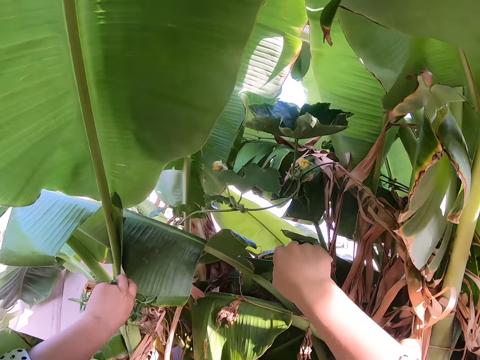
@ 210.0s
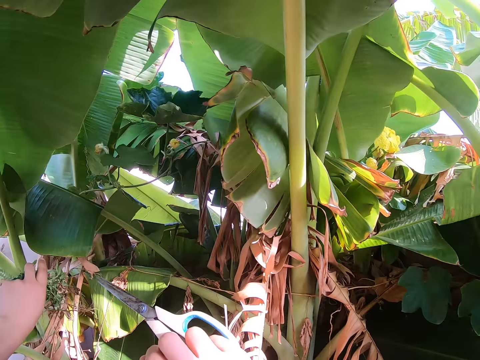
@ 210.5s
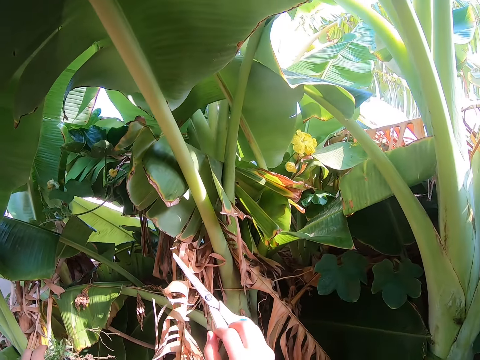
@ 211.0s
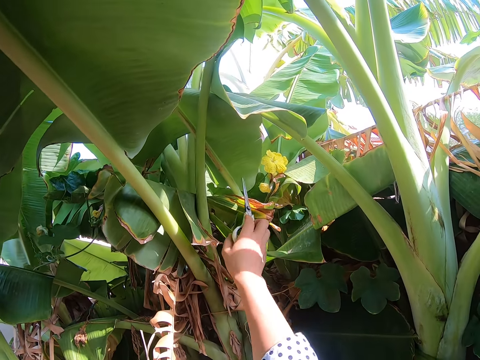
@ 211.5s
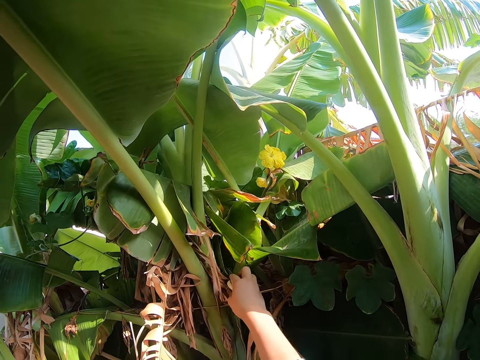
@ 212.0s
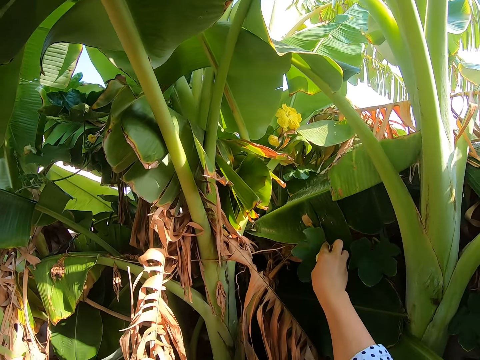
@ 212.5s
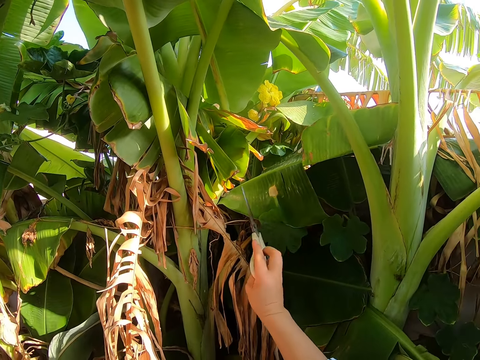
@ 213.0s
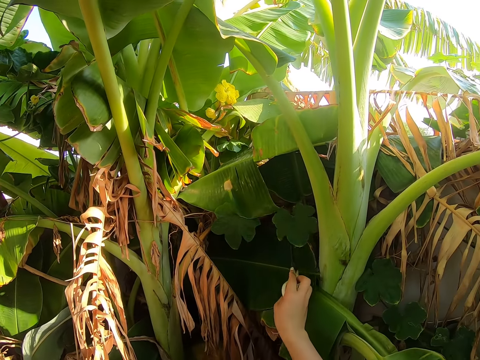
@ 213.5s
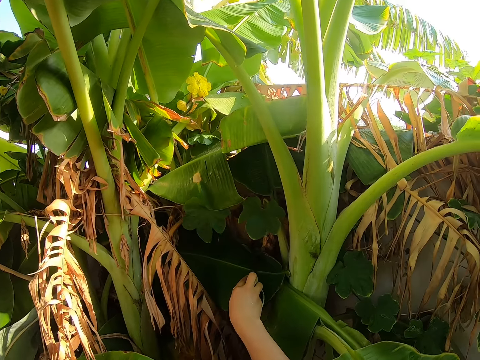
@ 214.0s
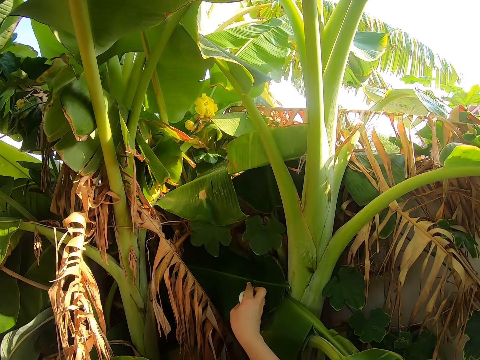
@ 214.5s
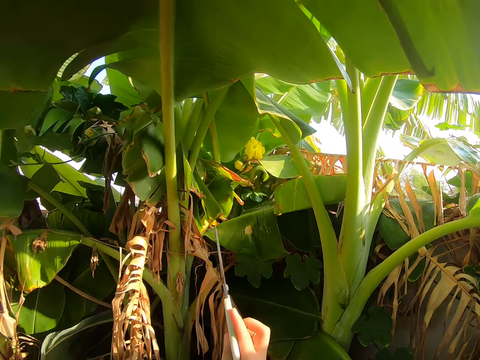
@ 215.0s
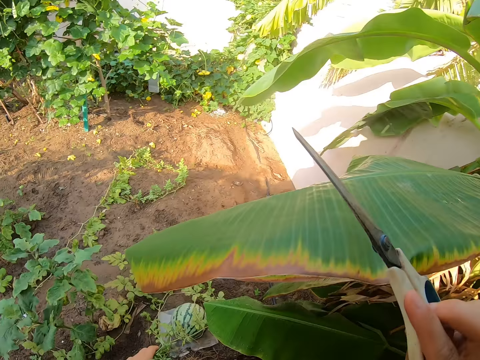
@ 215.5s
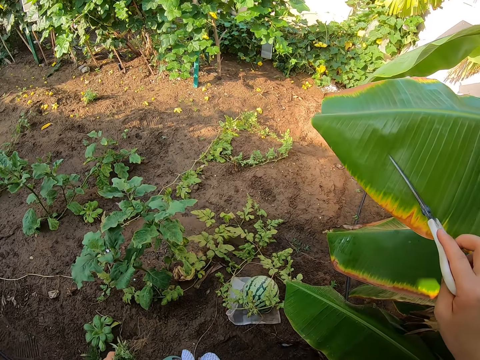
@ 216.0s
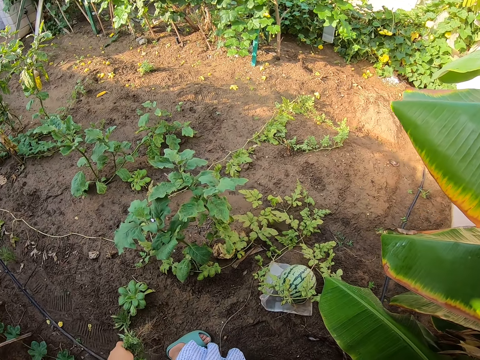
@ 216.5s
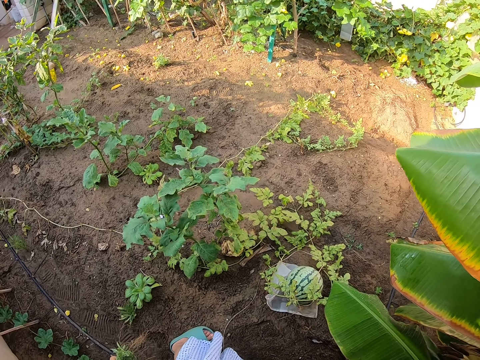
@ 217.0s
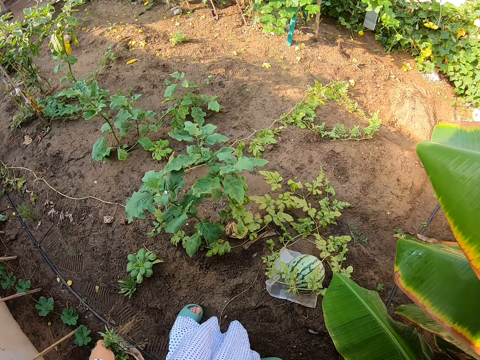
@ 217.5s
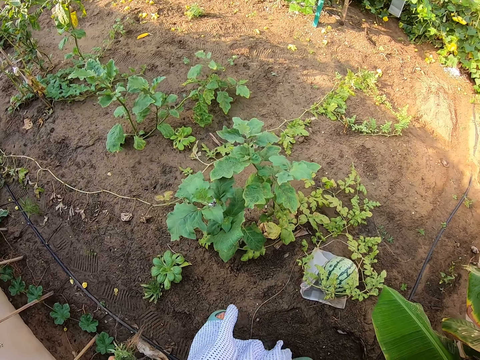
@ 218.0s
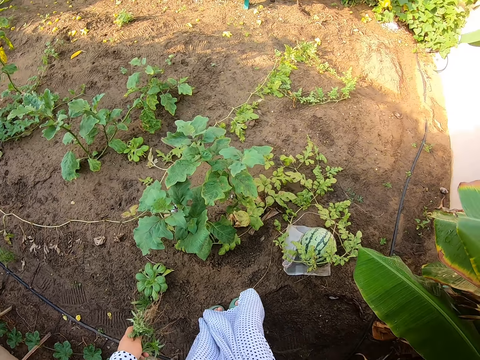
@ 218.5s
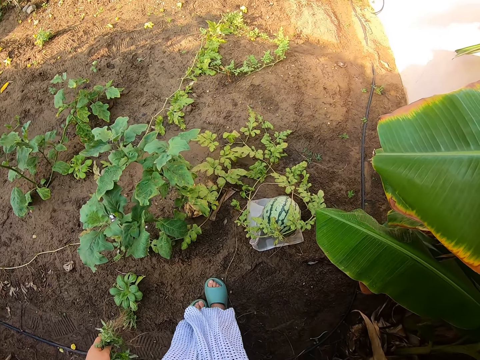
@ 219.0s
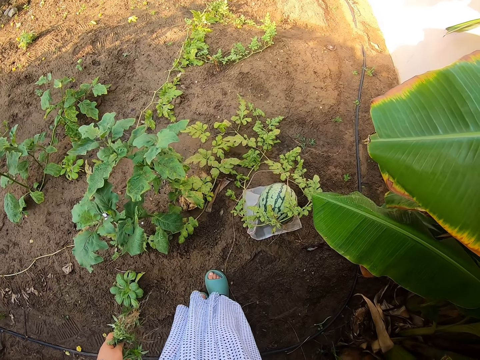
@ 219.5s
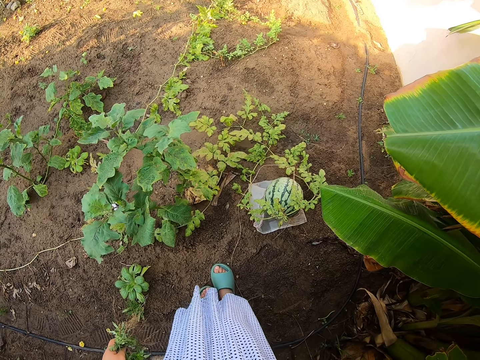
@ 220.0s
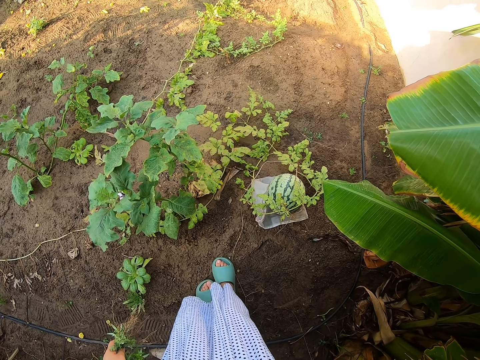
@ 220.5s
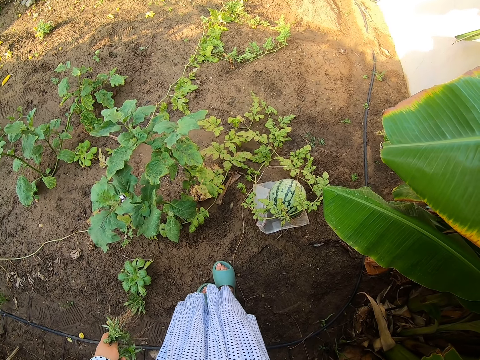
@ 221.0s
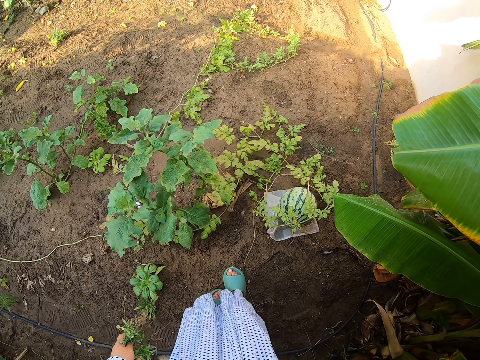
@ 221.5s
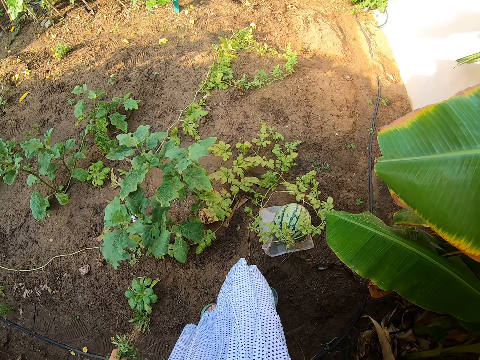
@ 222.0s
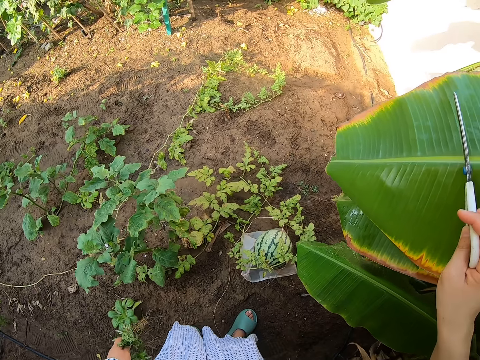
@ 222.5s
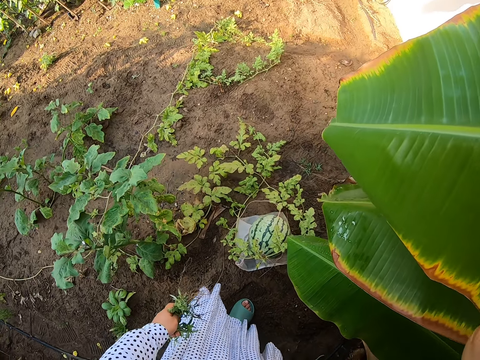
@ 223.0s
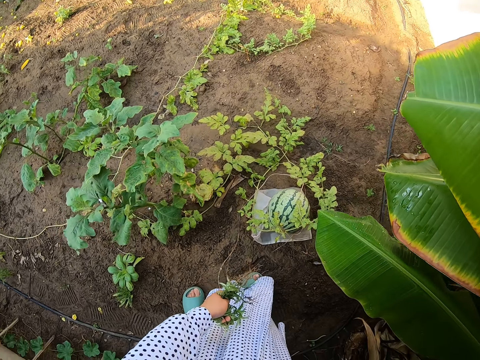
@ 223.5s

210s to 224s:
The camera wearer holds the pair of scissors. They touch the leaves with the scissors. They move their hand around. They look around. They look at the ground.

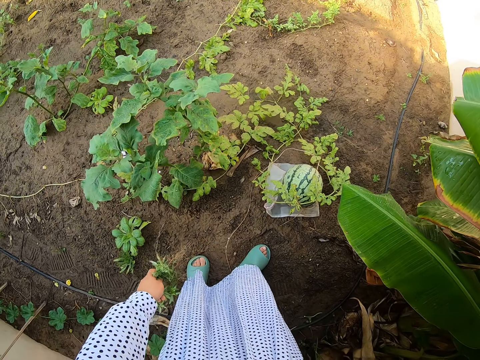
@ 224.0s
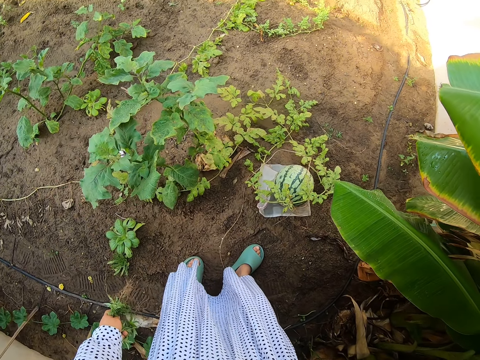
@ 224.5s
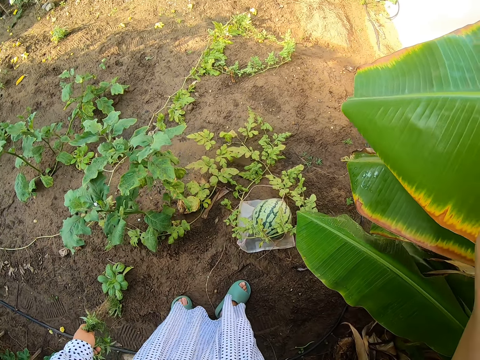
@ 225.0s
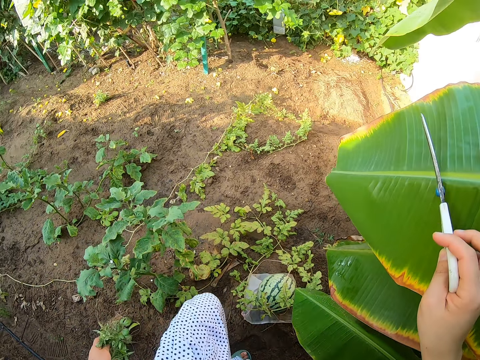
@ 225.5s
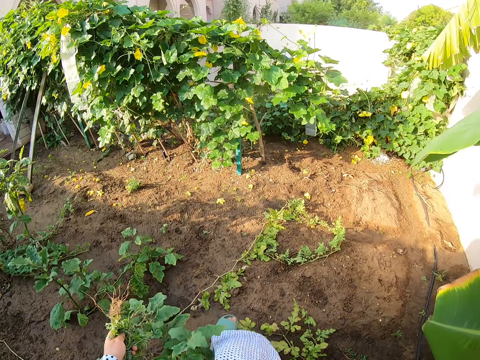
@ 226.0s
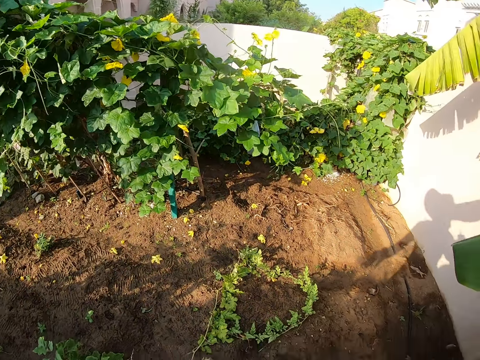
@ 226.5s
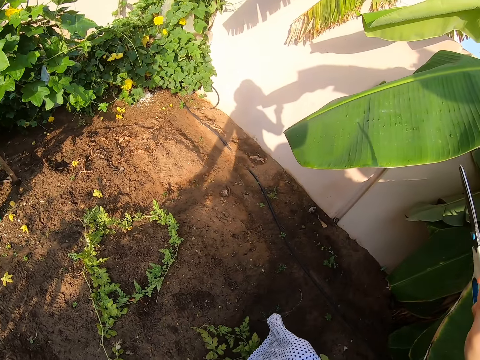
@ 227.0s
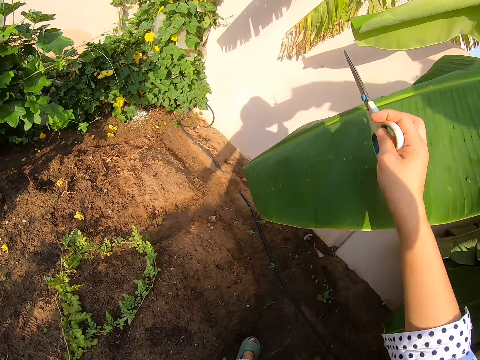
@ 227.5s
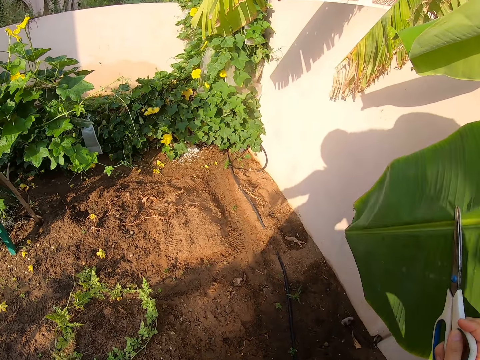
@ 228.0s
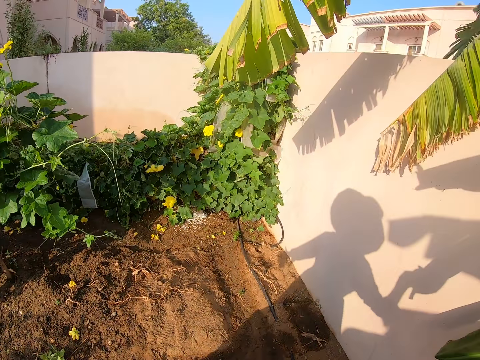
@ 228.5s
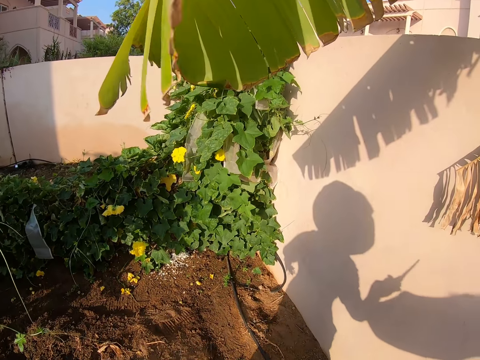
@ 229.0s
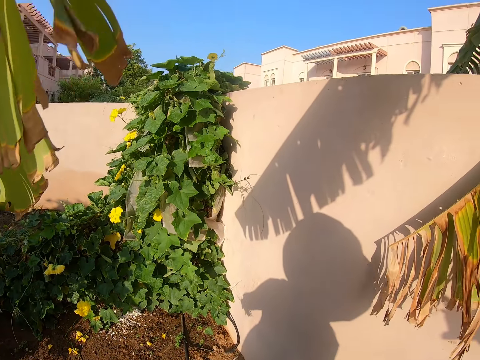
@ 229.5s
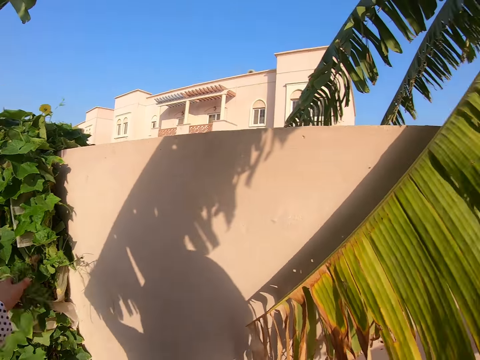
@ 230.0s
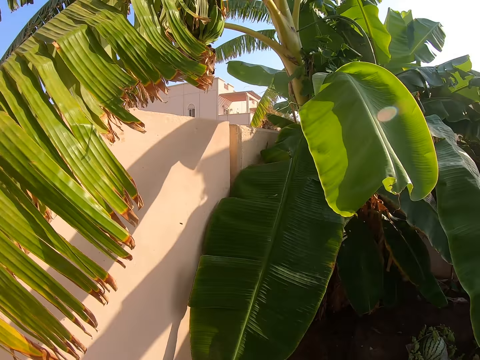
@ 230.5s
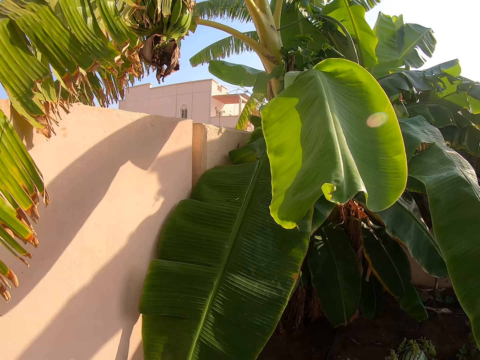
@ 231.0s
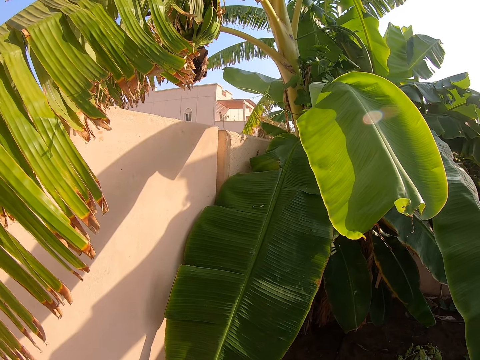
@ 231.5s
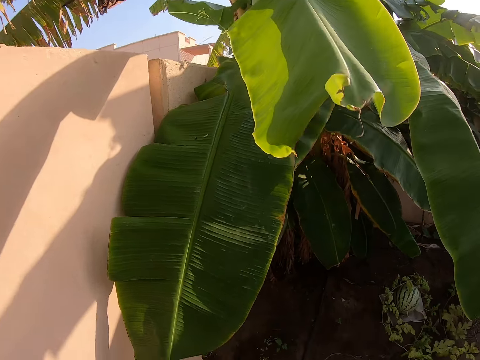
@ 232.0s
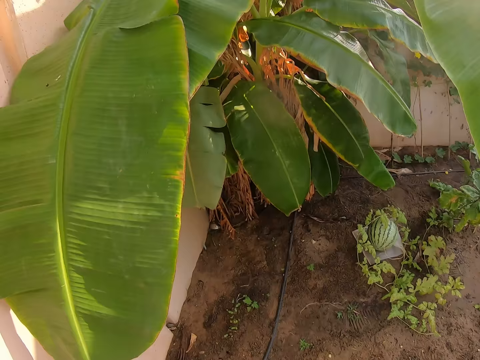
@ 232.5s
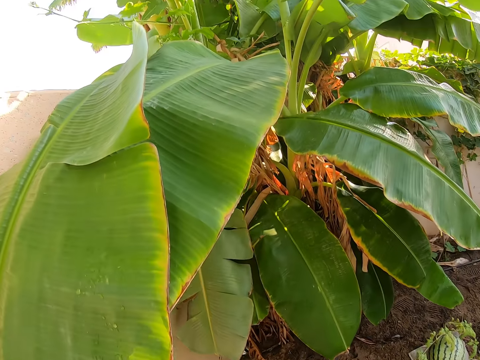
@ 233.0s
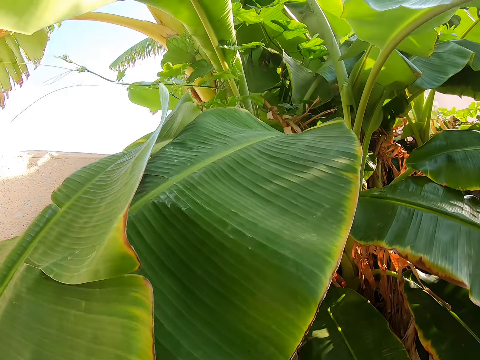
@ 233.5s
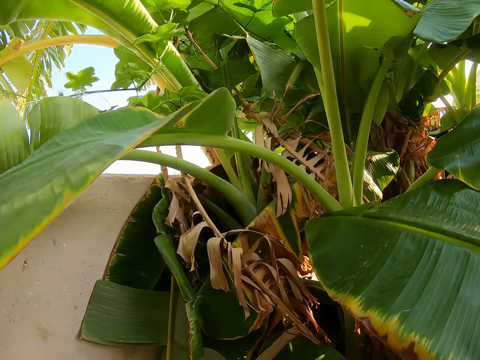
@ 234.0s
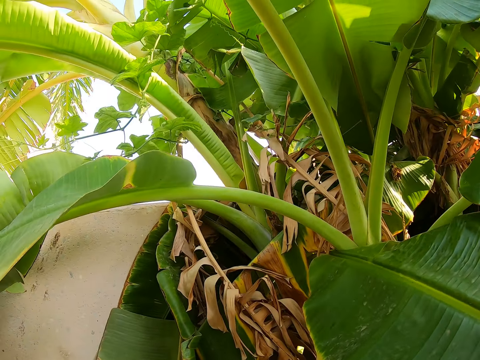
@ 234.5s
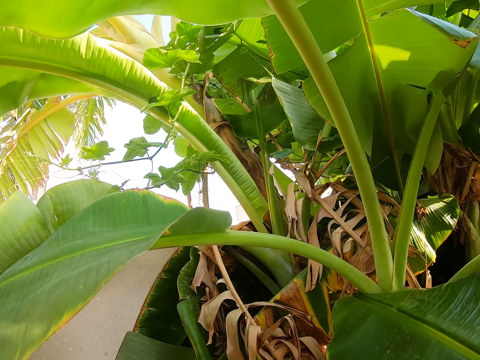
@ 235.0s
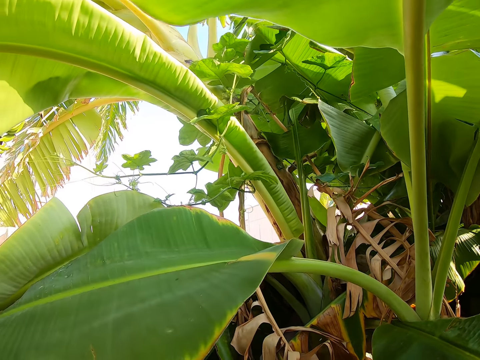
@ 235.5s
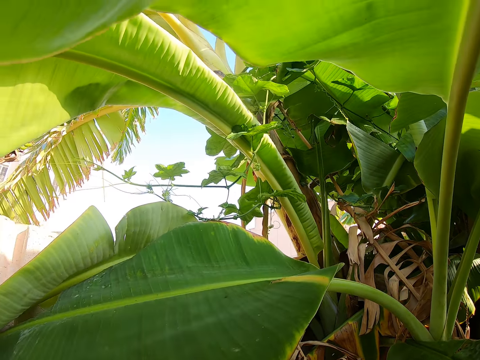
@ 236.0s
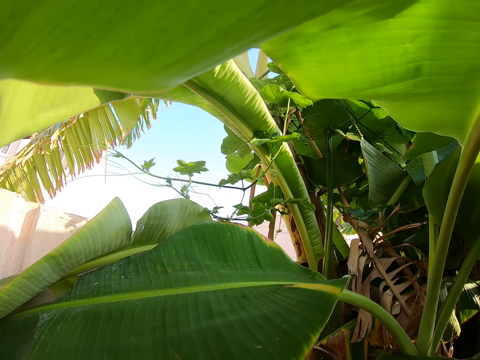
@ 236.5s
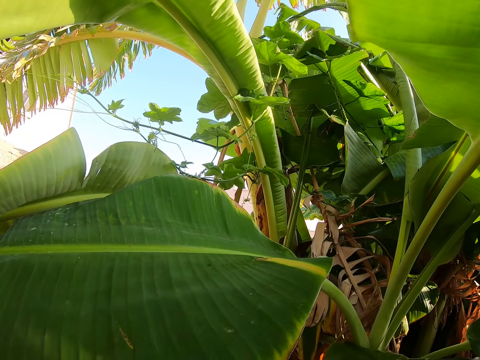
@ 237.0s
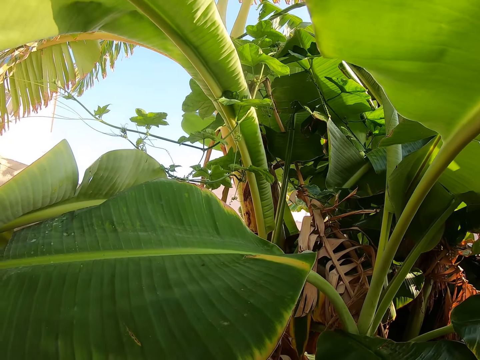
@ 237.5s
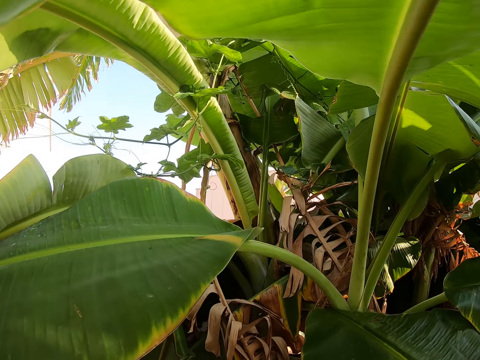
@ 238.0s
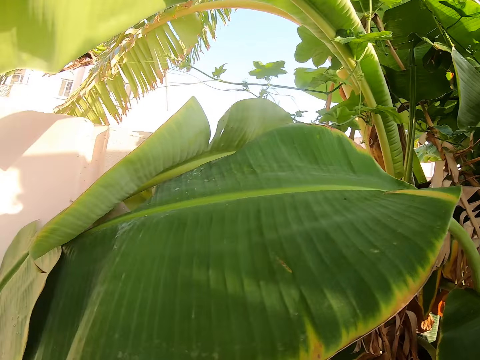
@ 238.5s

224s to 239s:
The camera wearer walks on the garden. They touch the banana leaf with the scissors. They push the leaf. They look around the garden. They look at the banana plants.
